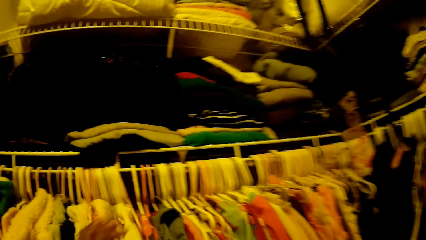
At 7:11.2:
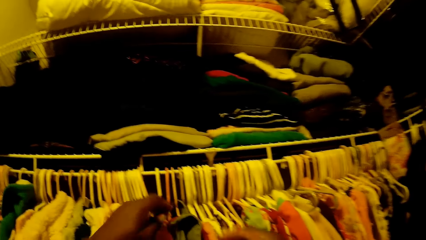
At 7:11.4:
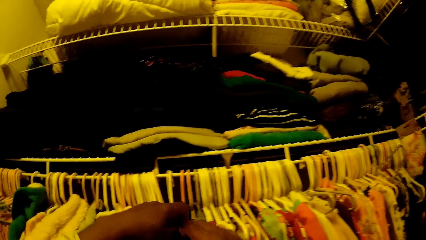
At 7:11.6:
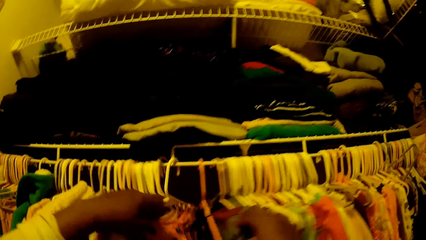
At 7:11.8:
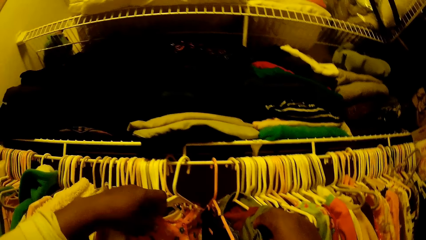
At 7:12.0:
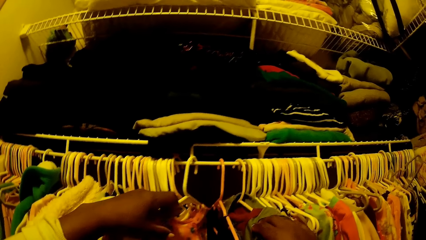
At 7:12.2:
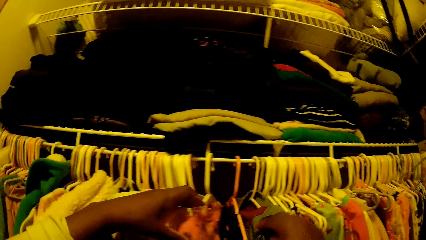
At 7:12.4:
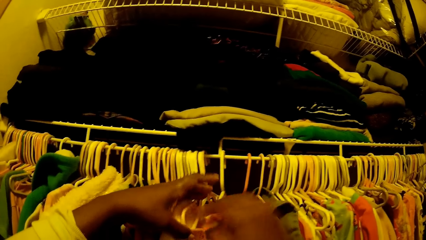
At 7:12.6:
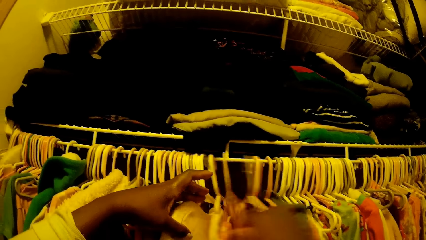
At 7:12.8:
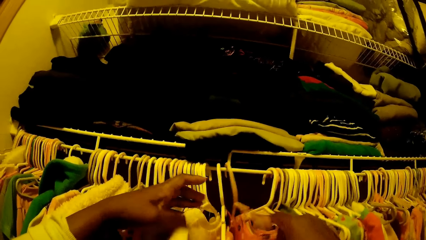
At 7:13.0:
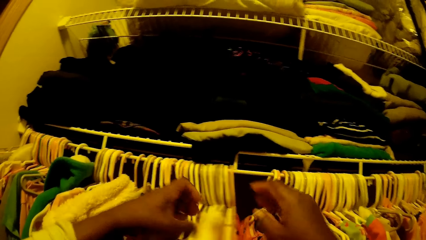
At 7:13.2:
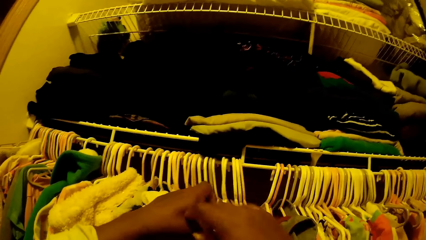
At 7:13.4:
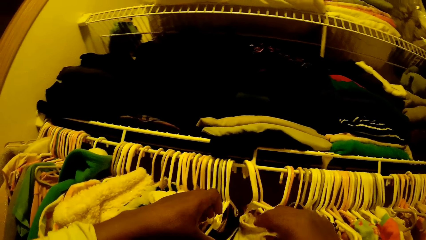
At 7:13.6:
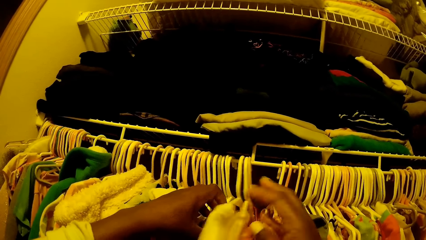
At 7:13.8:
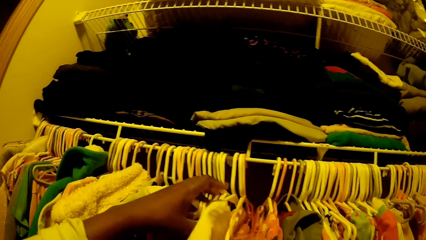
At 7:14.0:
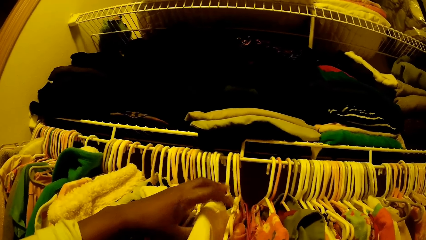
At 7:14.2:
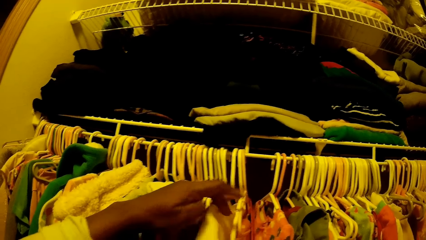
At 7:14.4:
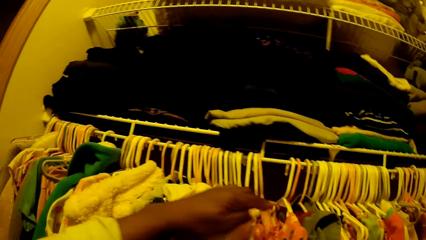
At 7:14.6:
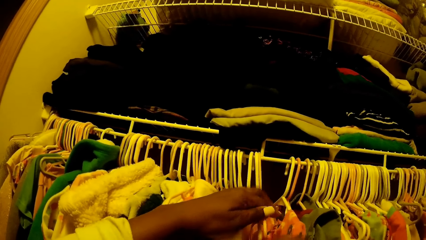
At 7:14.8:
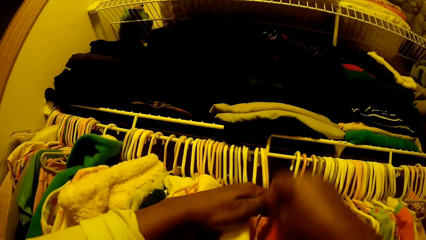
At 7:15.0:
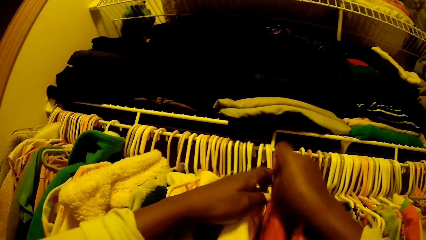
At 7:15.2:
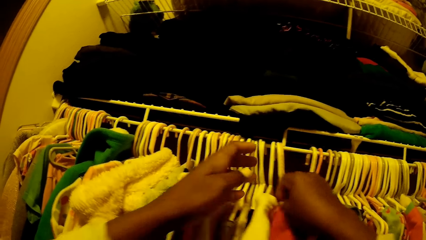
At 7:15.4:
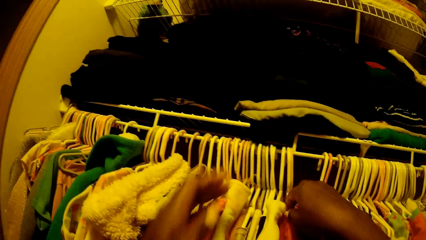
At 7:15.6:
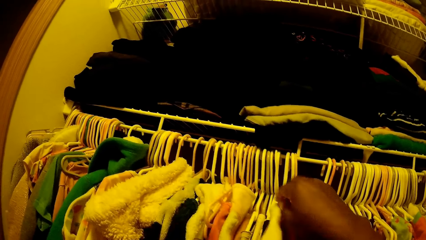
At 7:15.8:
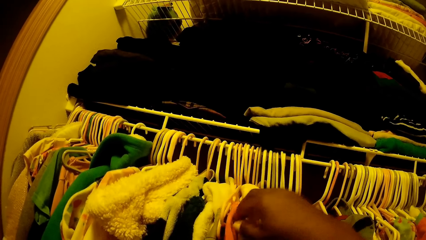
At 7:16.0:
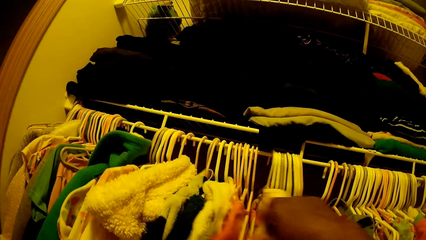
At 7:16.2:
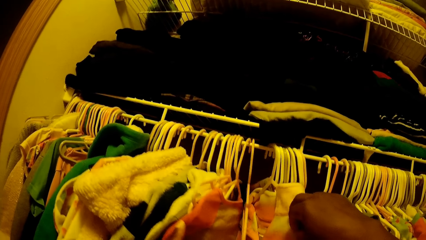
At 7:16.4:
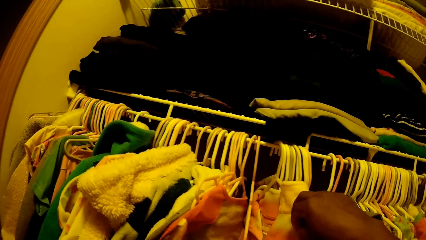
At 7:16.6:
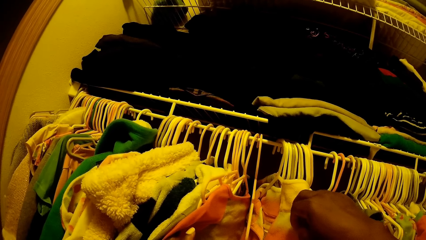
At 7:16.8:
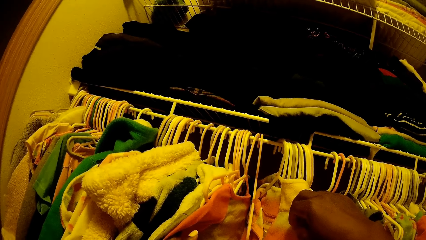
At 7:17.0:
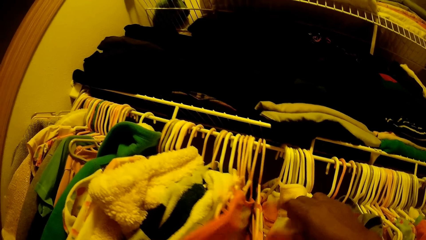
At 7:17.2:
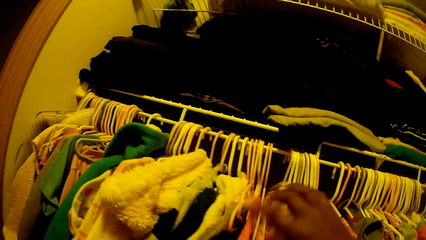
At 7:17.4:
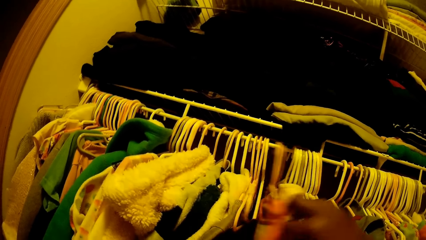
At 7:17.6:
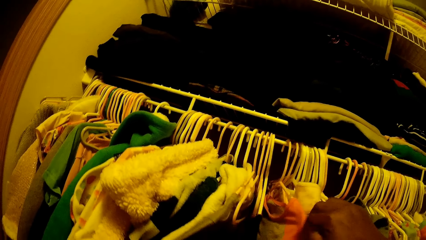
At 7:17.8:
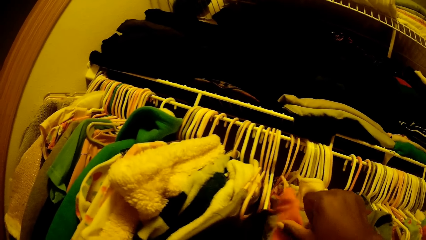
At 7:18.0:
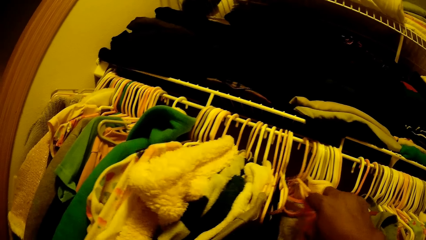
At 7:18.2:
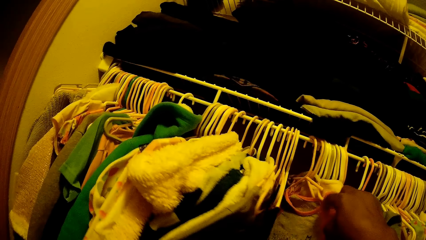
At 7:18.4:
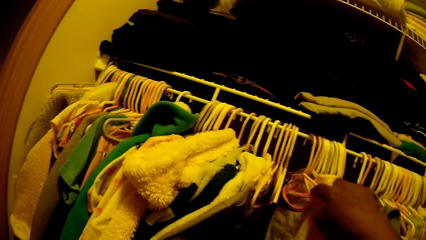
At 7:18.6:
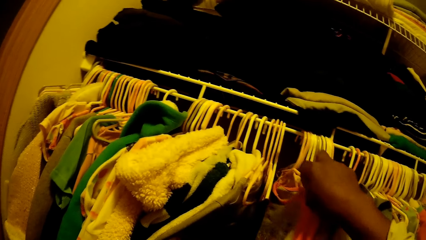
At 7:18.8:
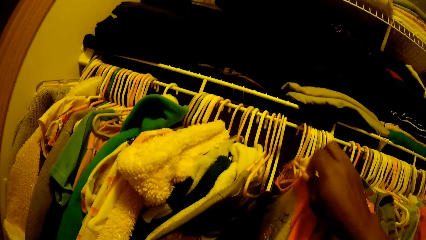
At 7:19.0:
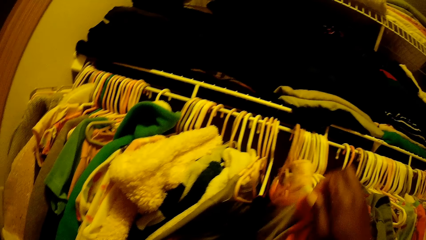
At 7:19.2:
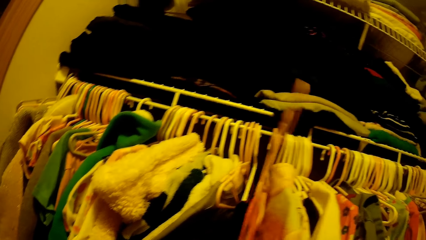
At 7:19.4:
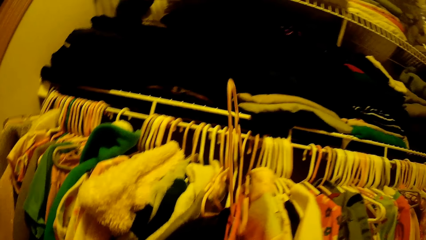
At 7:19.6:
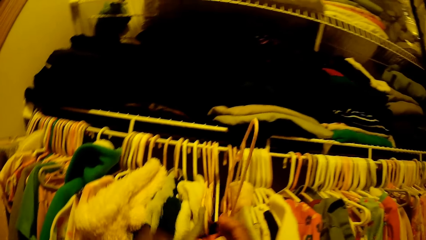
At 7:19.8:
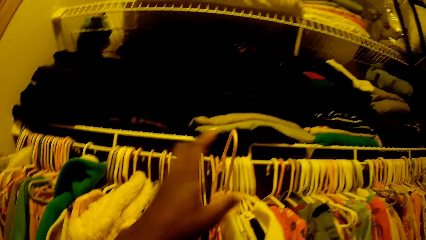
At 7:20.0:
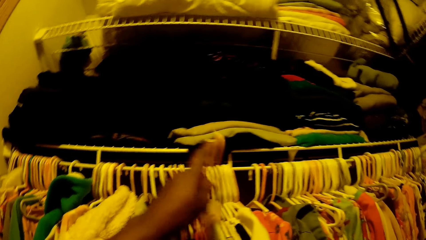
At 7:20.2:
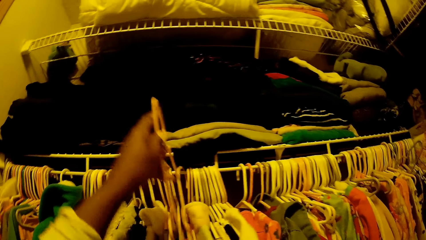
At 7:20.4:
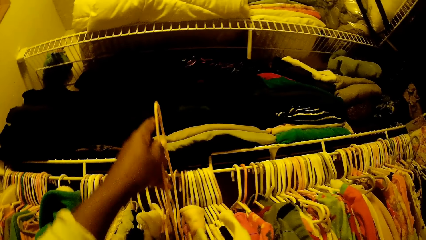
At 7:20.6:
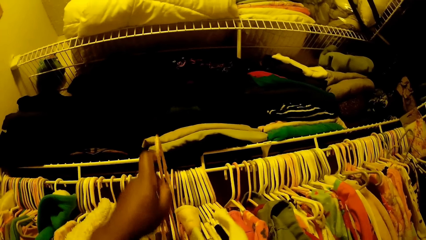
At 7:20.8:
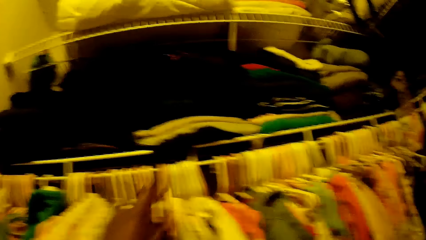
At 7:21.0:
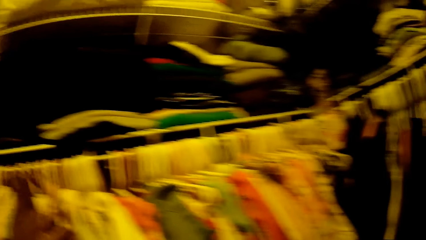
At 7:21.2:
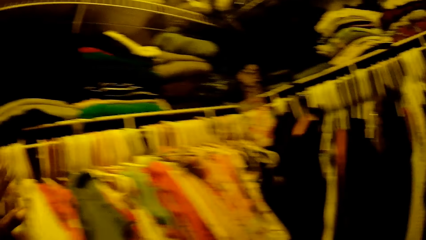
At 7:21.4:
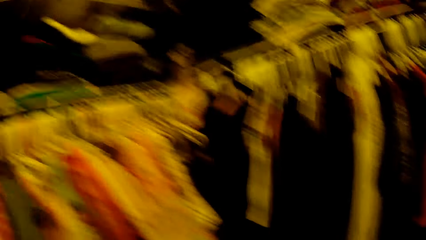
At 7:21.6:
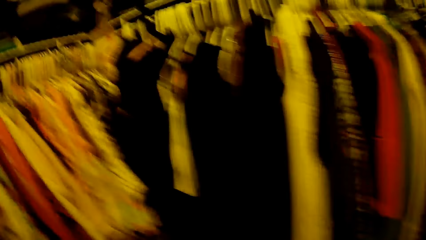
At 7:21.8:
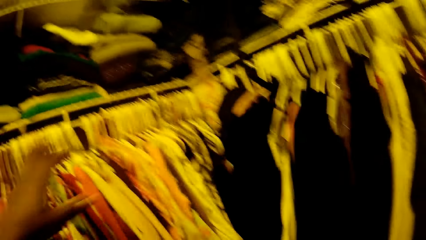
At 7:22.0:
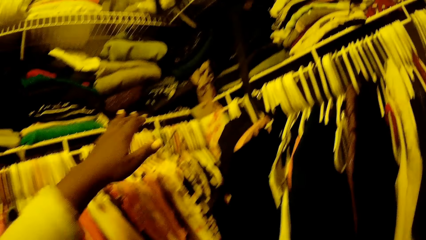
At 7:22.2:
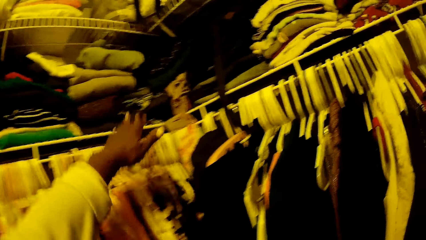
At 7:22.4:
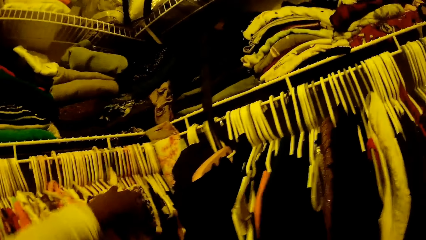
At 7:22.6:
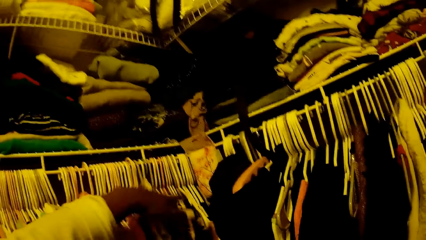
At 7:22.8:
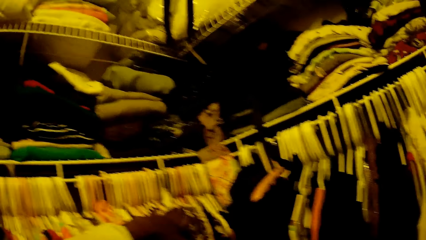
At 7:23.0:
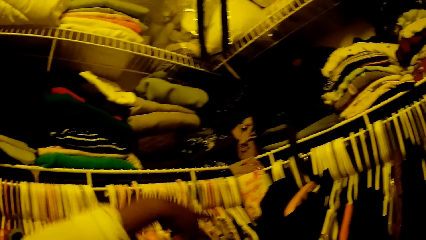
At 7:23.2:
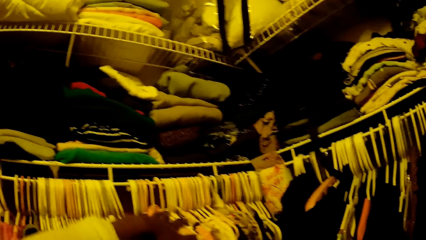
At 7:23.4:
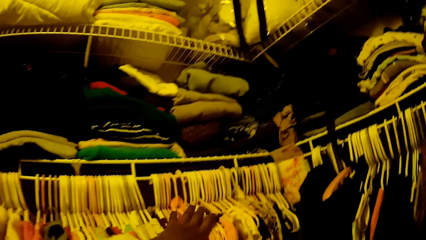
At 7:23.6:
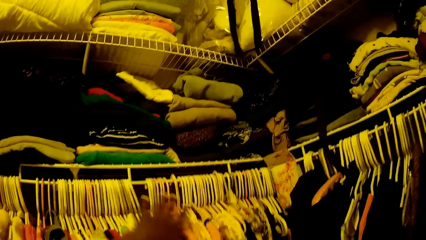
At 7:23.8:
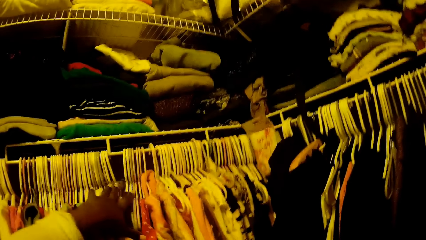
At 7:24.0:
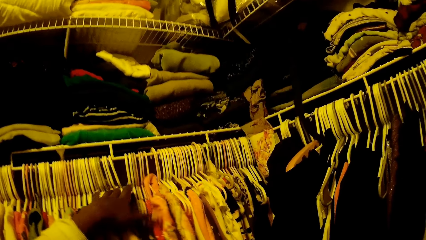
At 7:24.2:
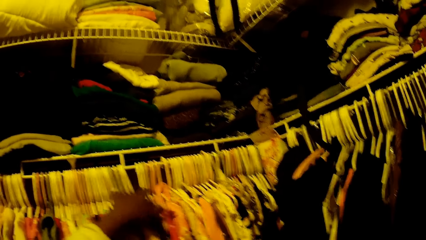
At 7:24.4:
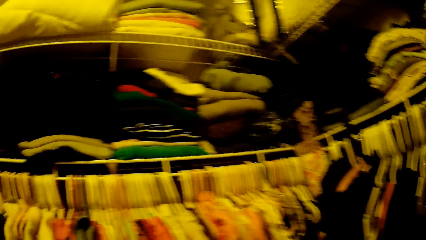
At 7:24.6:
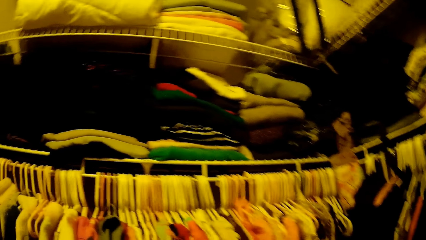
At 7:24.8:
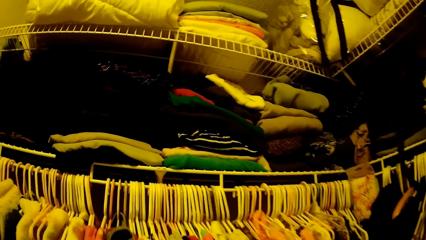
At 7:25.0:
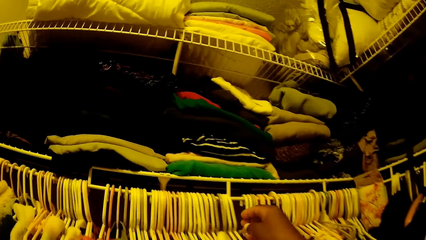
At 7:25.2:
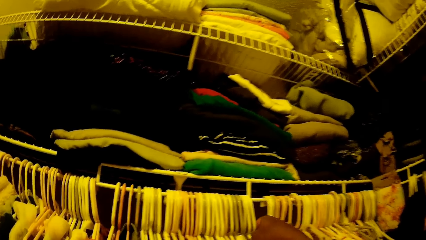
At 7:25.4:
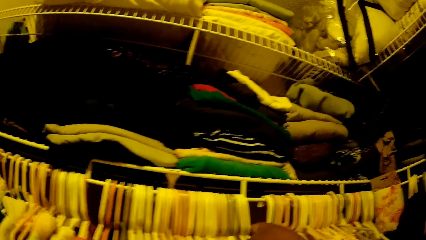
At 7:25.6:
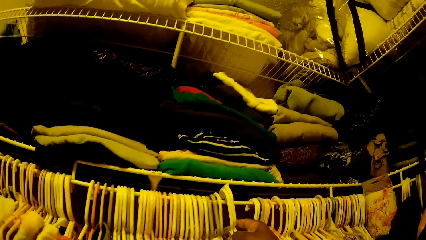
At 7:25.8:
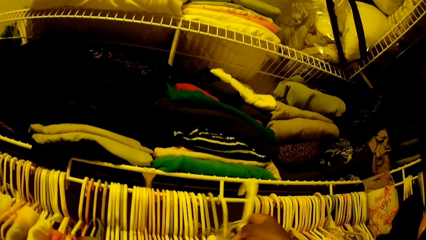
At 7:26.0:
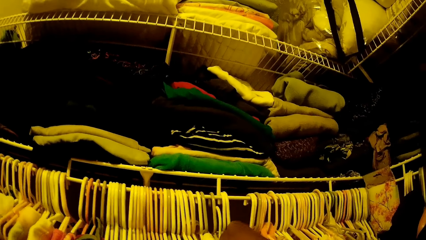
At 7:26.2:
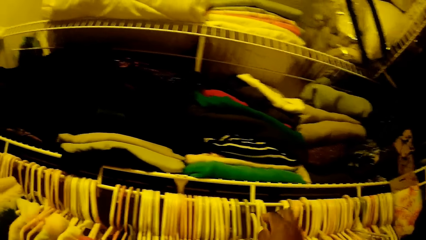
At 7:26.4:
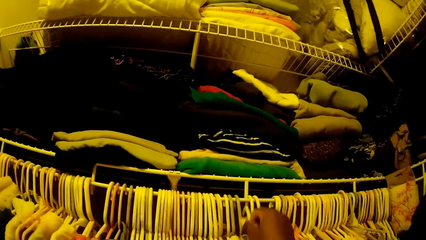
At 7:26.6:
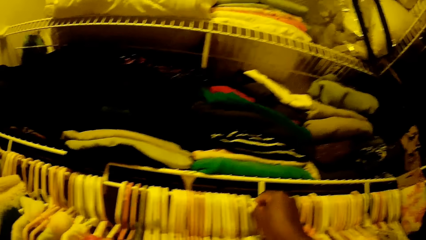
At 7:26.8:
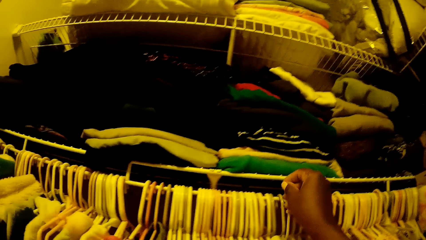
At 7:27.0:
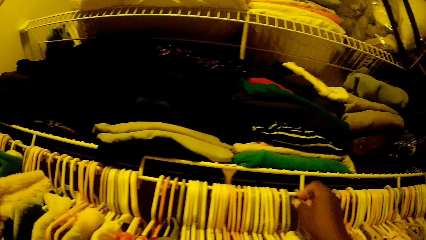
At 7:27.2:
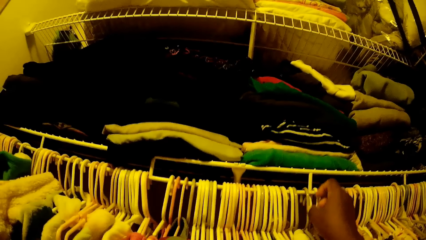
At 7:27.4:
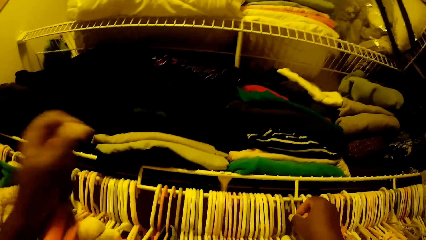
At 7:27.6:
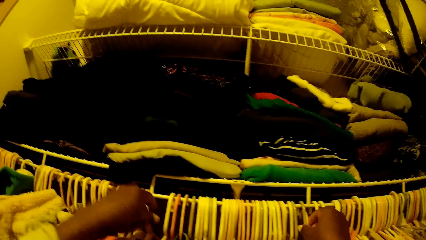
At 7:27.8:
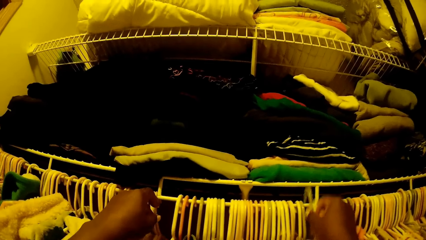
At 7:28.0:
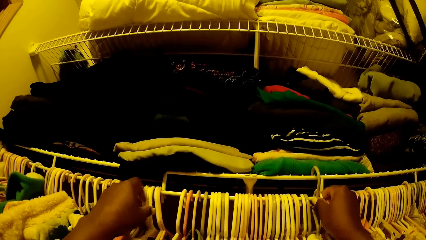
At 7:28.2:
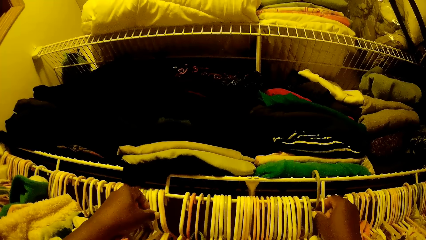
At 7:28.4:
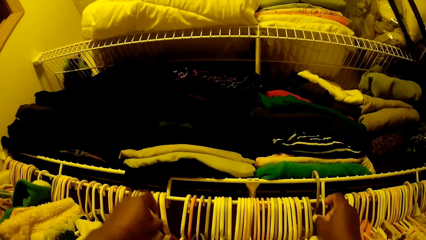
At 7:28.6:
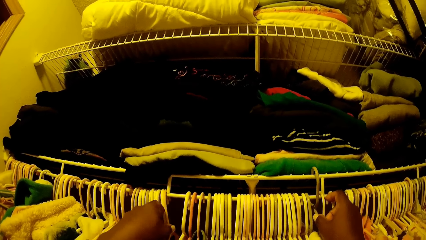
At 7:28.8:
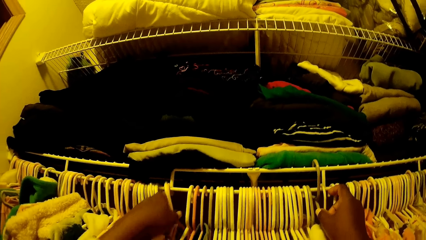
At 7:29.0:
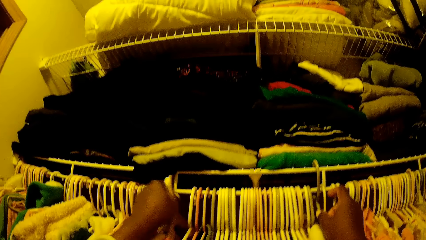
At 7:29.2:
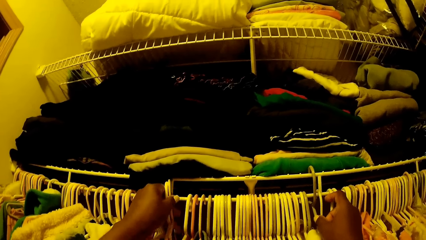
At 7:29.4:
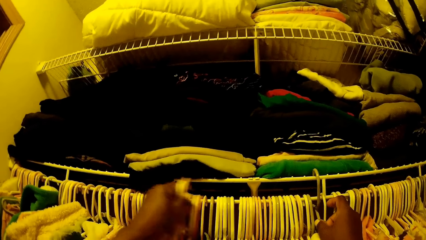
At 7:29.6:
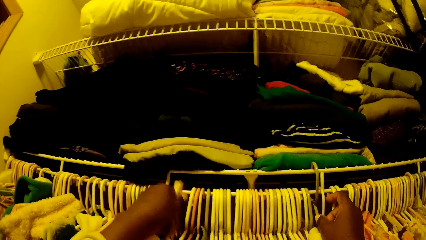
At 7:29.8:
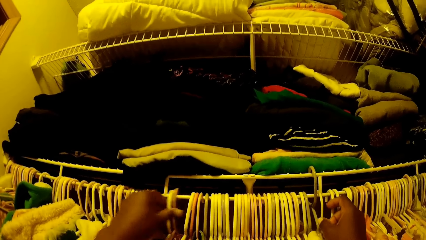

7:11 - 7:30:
The camera wearer adjusts the cloth in the hanger with both her hands. She removes the cloth from a hanger with her right hand. She aligns hangers on the rack. She adjusts the cloth in the hanger with her left hand.
